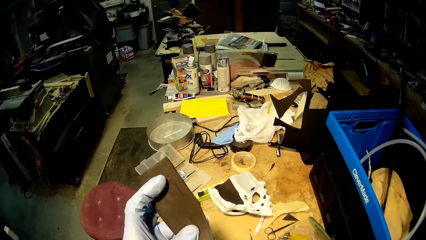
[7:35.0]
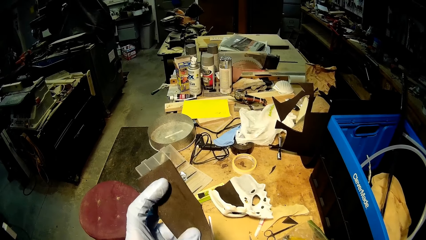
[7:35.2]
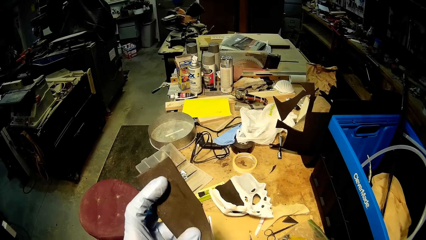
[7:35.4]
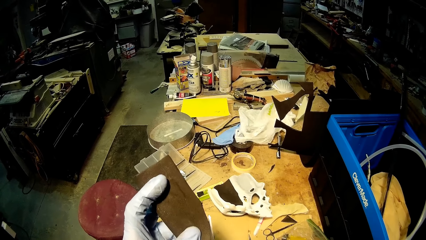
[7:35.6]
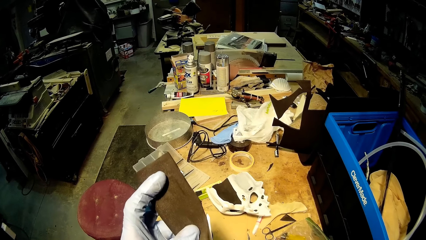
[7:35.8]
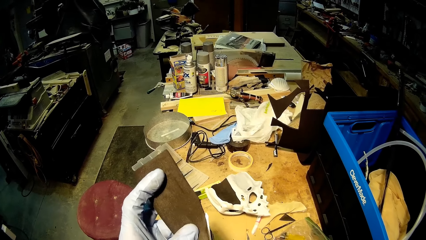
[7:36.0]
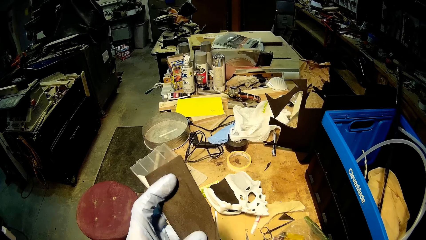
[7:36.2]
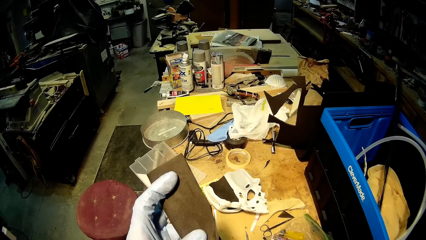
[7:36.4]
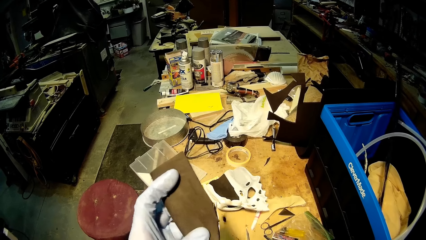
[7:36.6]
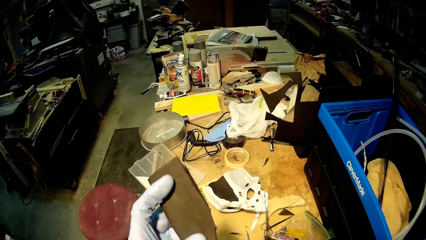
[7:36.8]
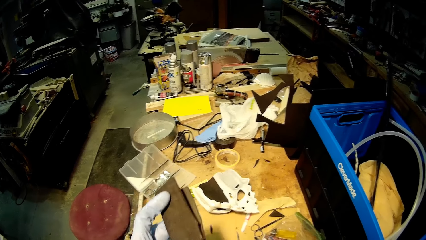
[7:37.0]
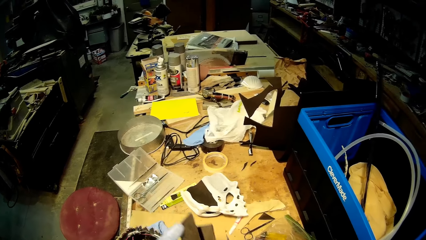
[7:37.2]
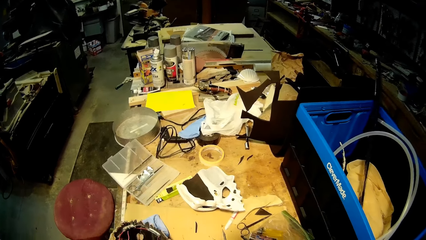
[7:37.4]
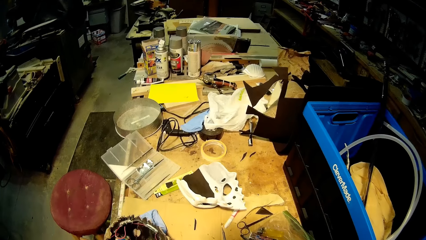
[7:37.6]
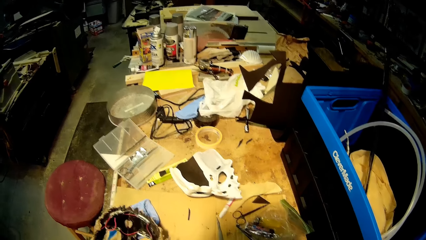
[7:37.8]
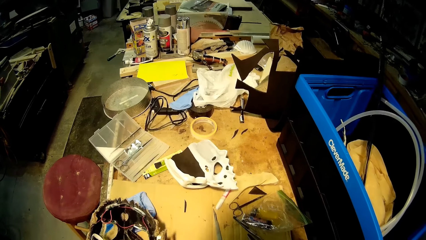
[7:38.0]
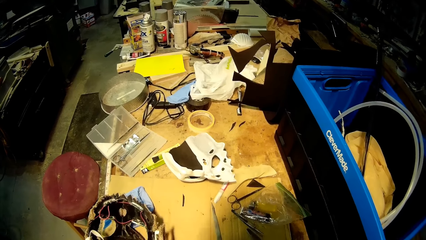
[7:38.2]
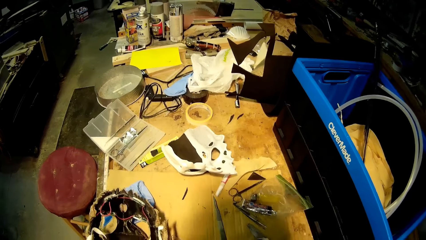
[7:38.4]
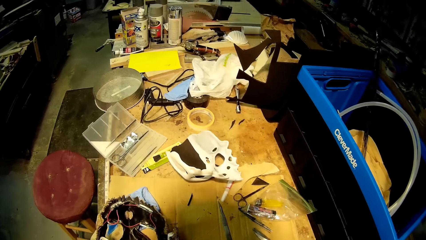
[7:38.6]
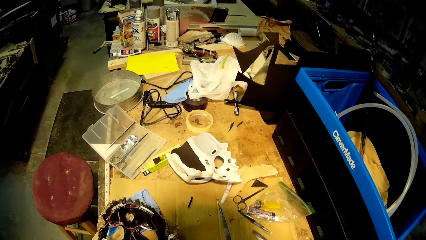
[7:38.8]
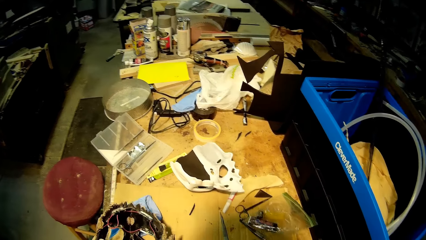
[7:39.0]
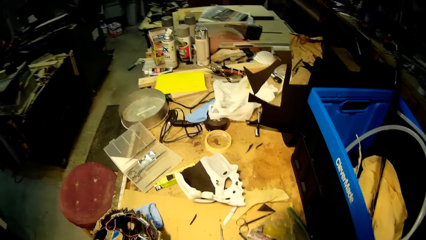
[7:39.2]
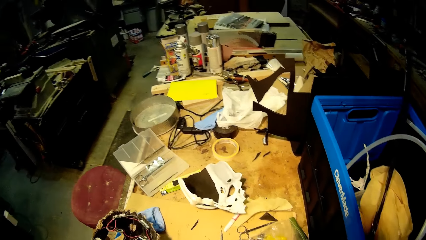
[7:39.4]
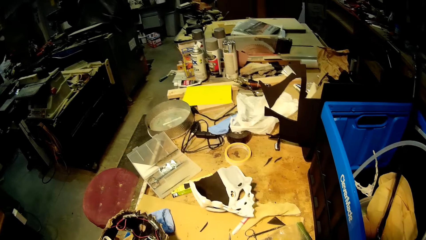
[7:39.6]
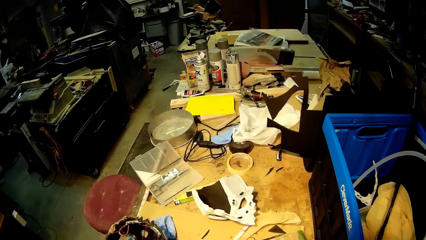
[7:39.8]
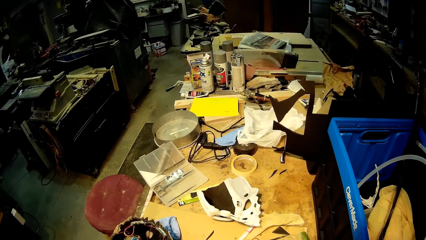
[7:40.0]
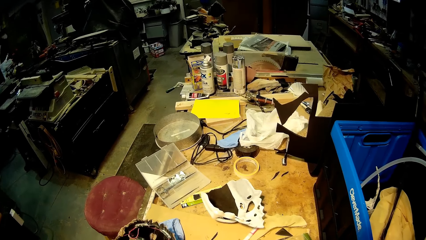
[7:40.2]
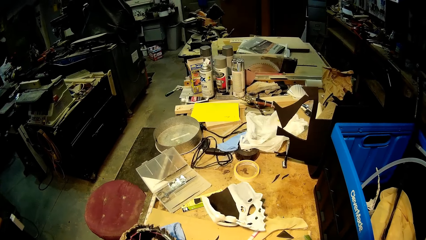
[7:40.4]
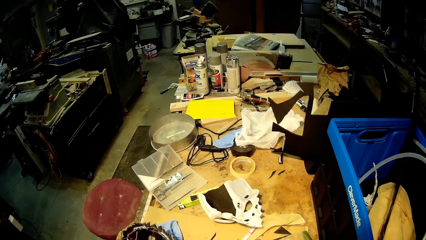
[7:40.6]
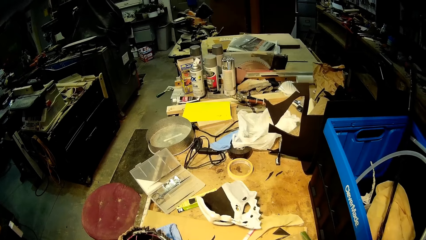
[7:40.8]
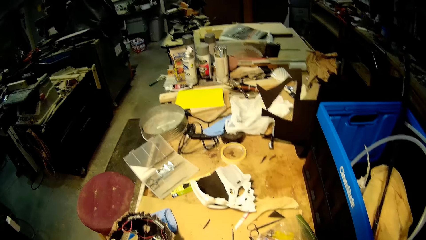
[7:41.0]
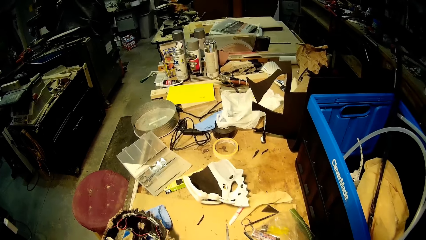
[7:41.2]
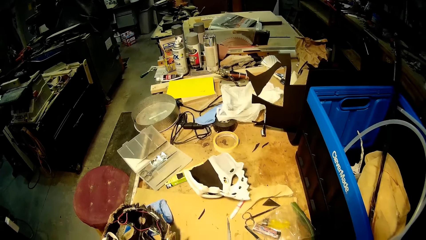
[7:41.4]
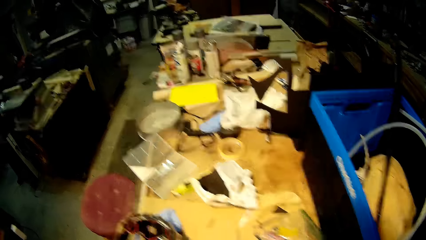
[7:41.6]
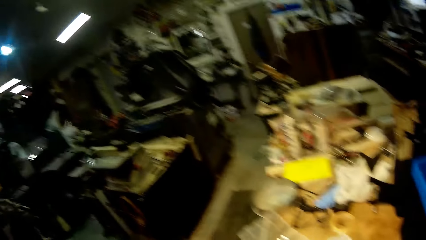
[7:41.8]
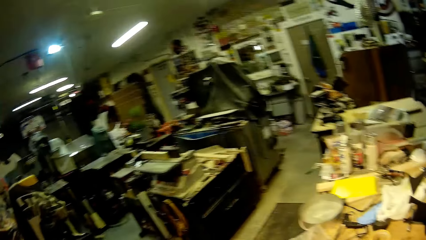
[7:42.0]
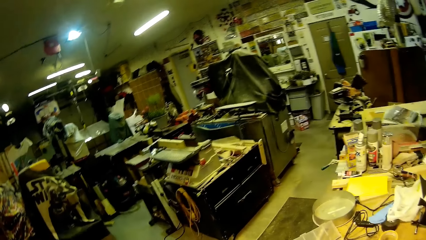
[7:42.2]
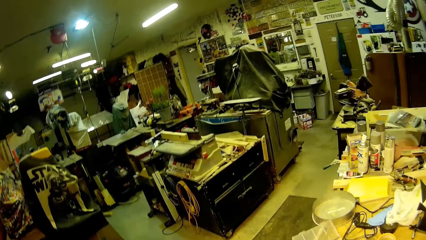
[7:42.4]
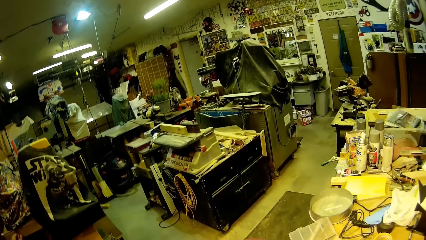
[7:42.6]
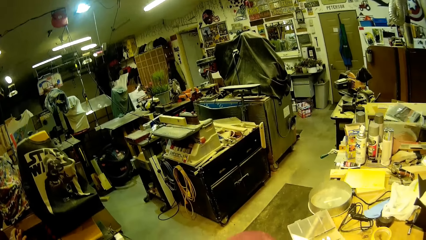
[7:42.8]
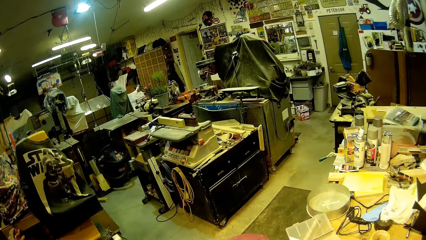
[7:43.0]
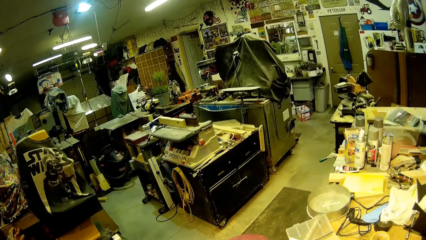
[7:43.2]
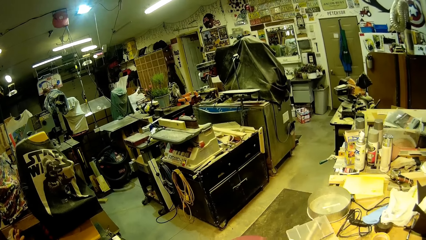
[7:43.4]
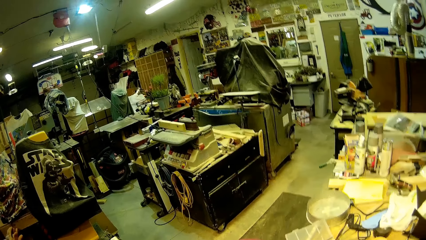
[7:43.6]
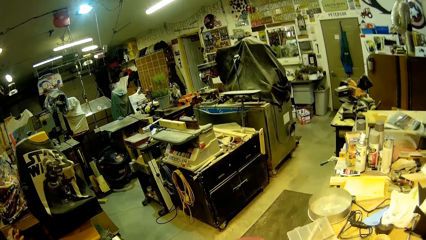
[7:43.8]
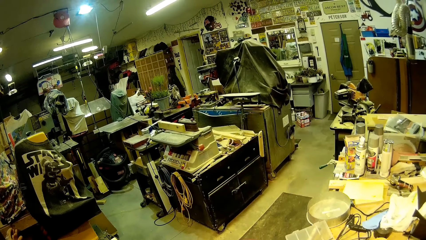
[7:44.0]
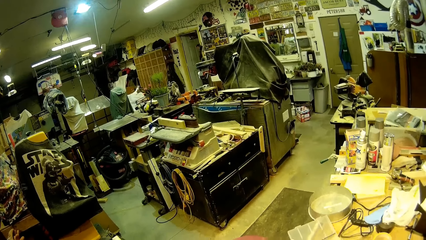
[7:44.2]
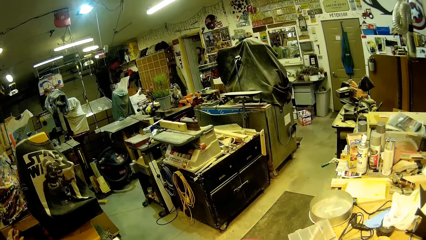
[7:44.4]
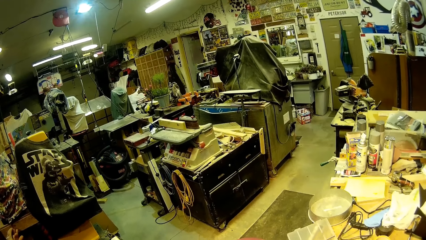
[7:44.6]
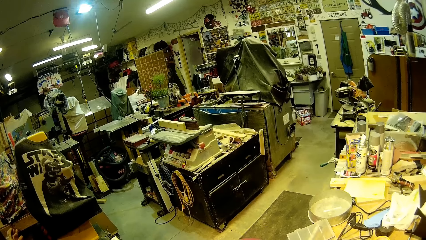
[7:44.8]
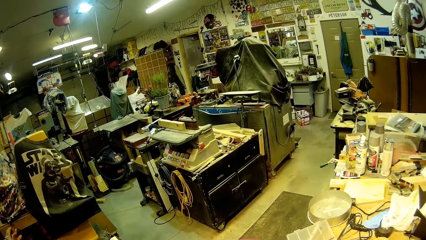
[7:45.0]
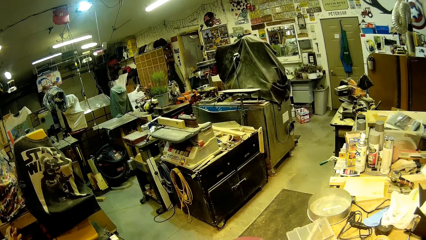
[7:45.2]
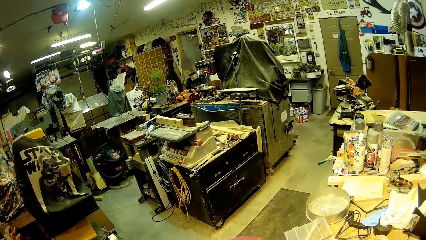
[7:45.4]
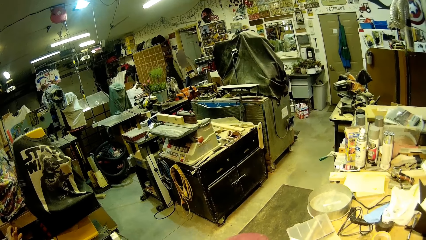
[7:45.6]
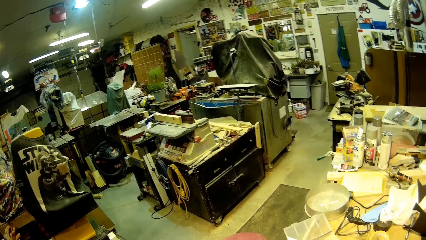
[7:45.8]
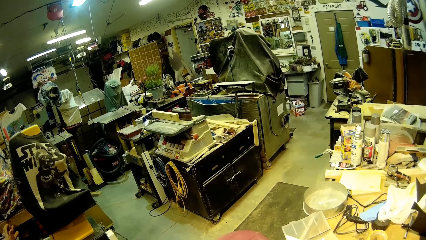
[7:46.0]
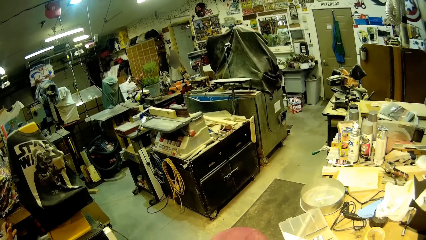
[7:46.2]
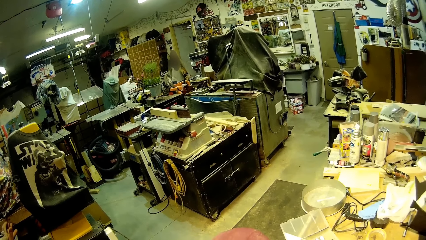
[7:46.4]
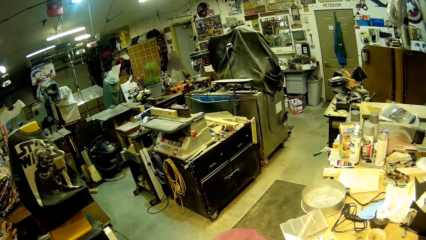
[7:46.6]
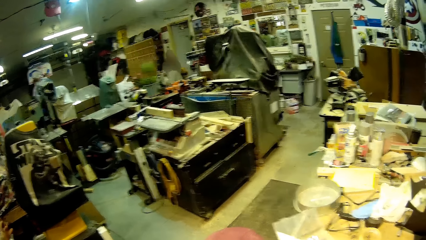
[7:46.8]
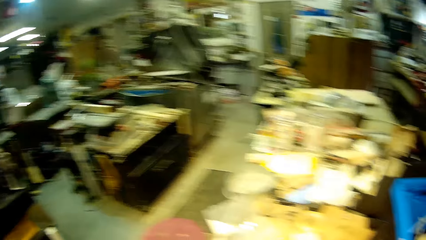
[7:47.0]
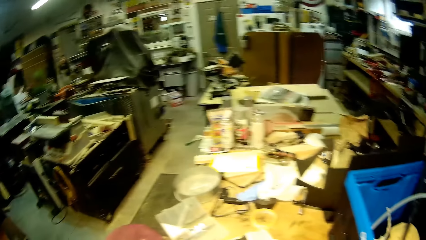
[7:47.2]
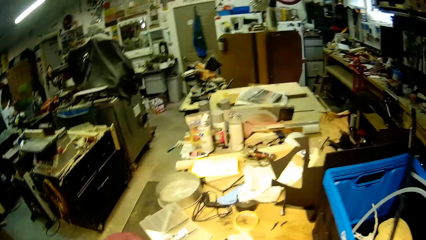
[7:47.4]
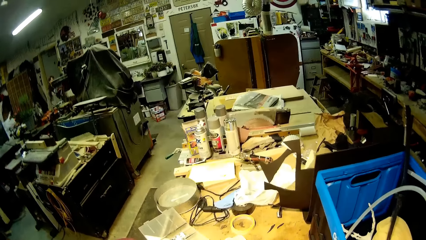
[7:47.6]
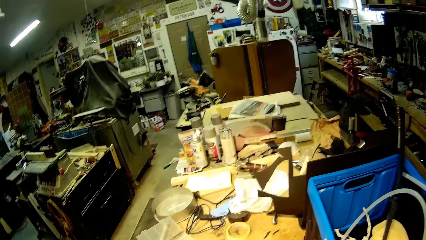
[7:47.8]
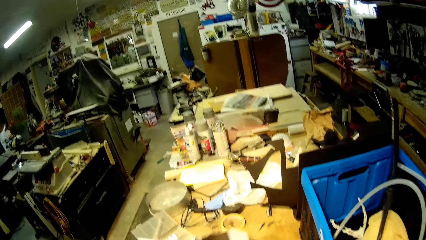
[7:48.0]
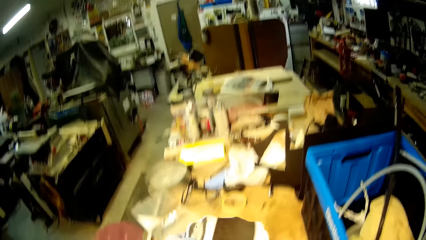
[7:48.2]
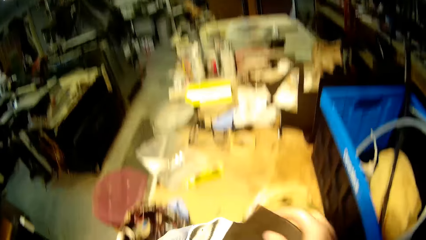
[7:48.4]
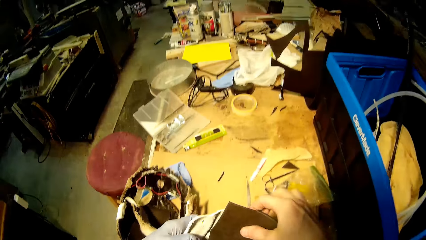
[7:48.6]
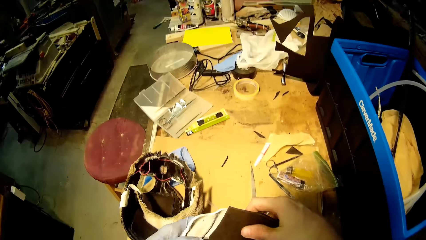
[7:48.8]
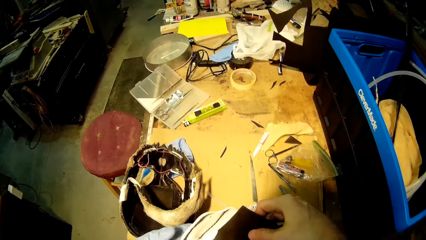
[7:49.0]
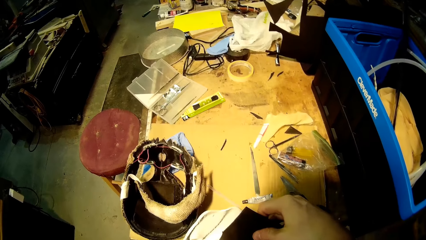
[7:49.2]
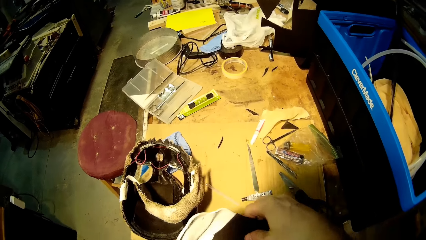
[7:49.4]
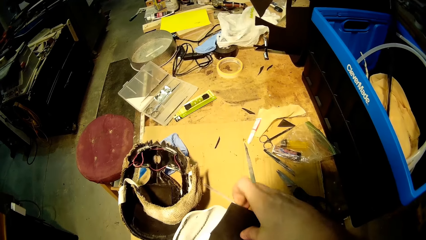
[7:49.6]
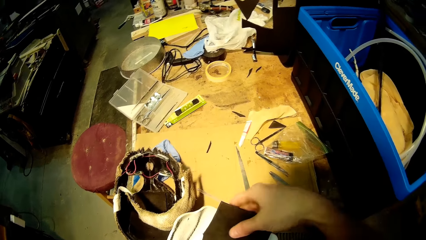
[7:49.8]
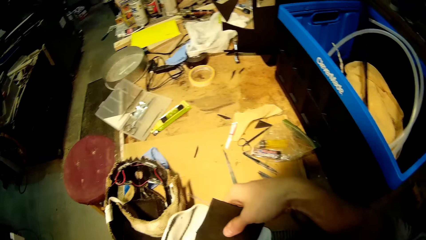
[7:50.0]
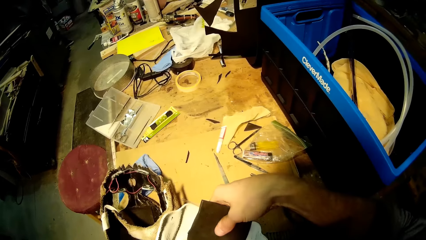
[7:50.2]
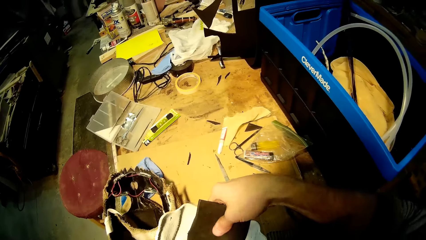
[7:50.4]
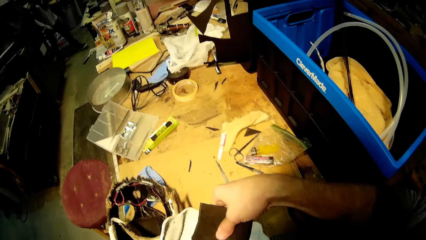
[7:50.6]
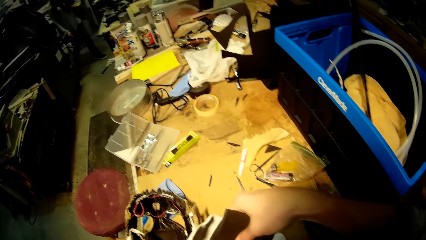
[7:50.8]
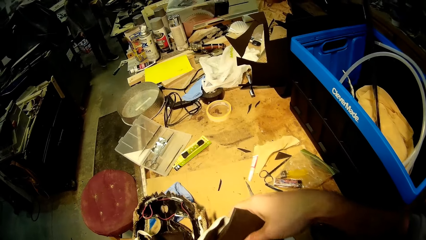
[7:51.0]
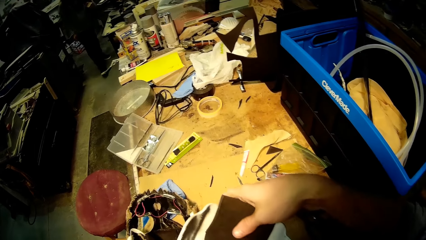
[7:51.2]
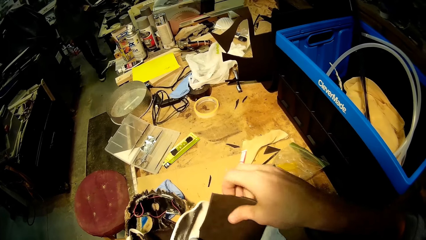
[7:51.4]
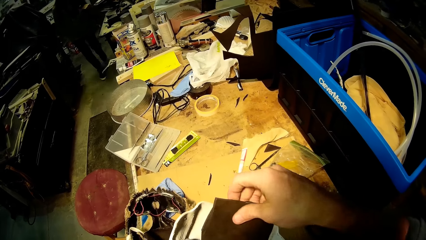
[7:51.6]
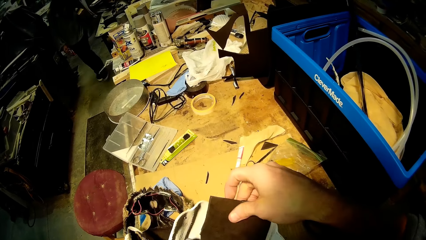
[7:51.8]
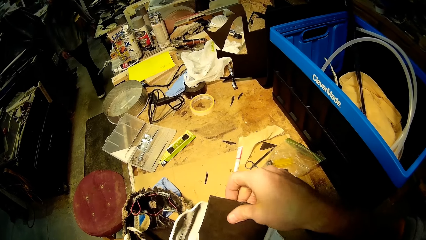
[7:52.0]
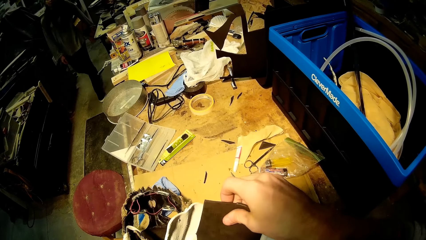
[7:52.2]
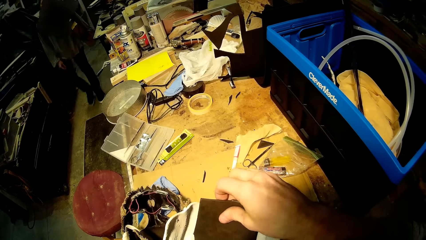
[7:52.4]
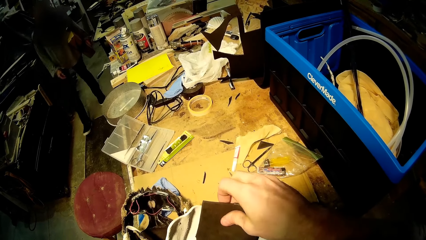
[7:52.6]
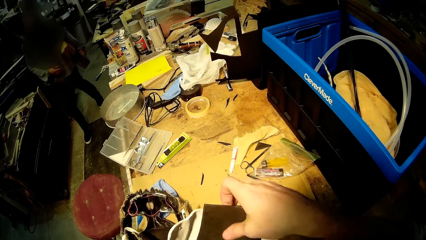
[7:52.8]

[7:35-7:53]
A woman walks towards the camera wearer. The camera wearer attaches the black cardboard cut-out to the human skull mask in his left hand.
